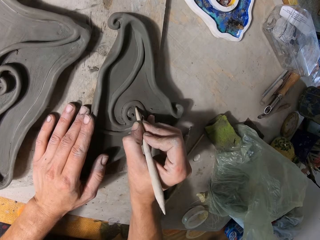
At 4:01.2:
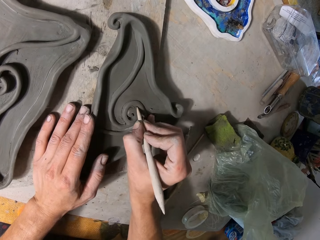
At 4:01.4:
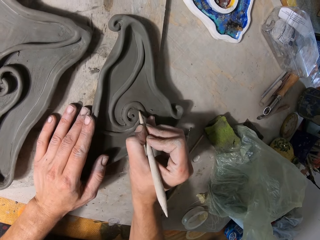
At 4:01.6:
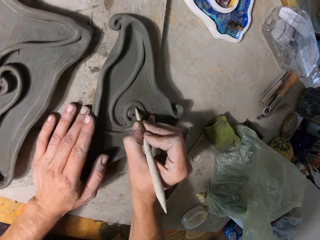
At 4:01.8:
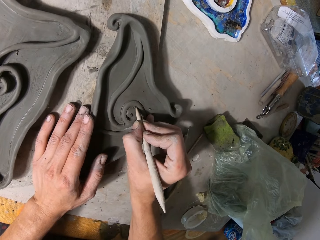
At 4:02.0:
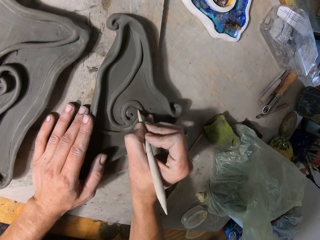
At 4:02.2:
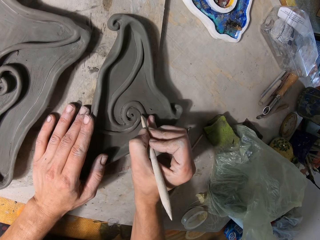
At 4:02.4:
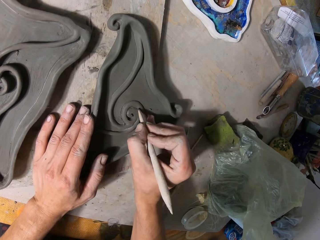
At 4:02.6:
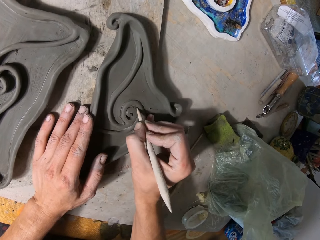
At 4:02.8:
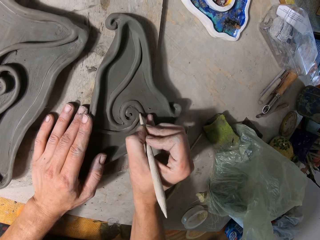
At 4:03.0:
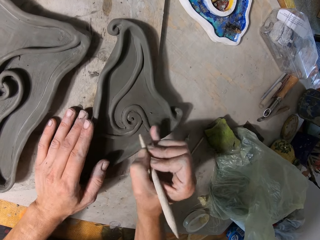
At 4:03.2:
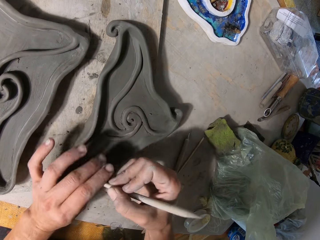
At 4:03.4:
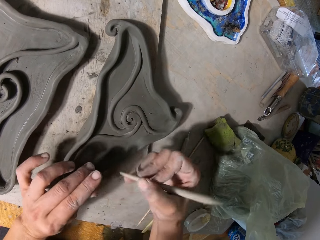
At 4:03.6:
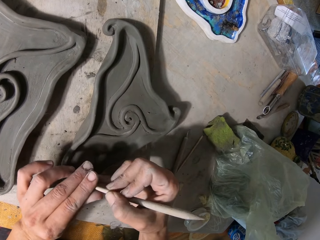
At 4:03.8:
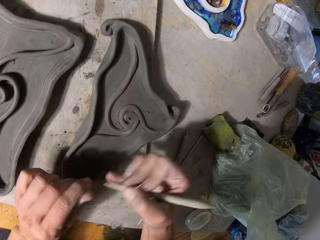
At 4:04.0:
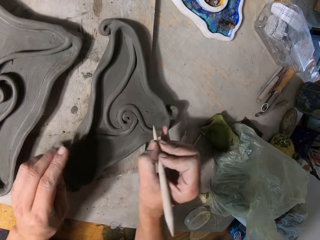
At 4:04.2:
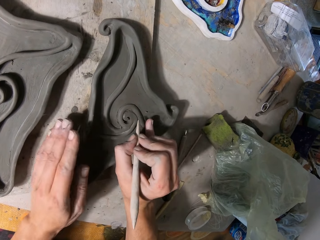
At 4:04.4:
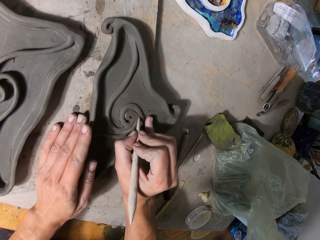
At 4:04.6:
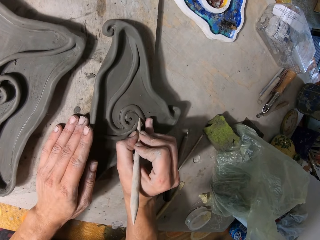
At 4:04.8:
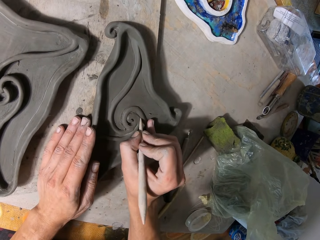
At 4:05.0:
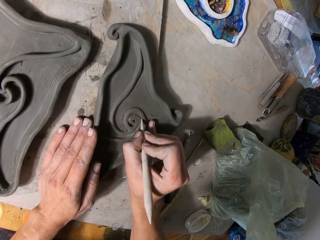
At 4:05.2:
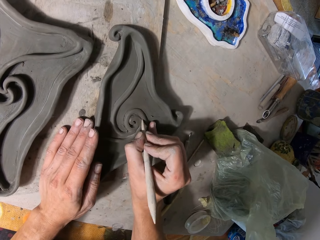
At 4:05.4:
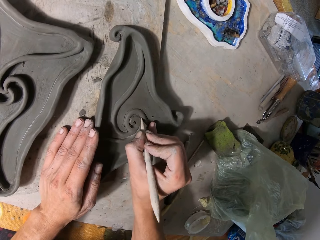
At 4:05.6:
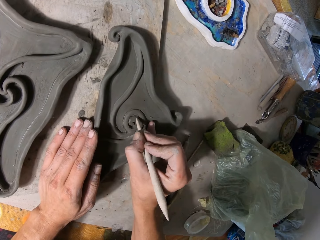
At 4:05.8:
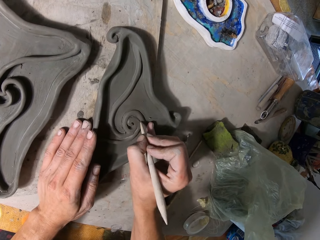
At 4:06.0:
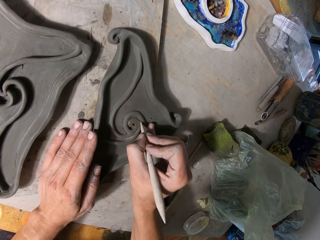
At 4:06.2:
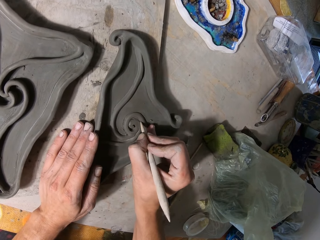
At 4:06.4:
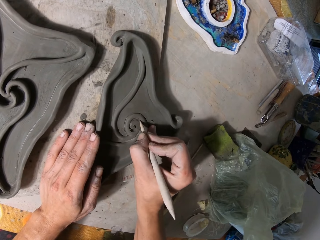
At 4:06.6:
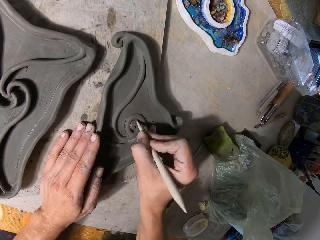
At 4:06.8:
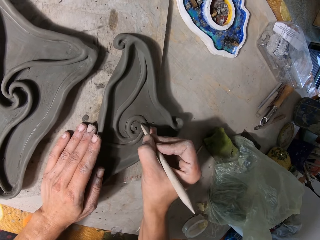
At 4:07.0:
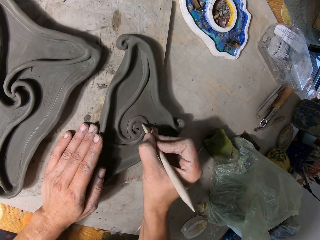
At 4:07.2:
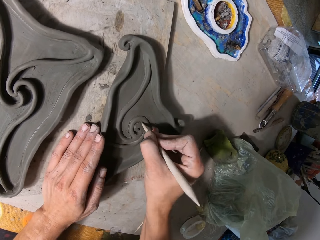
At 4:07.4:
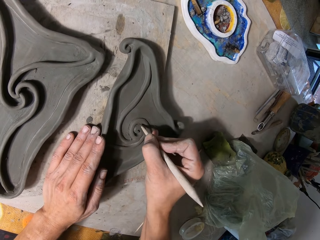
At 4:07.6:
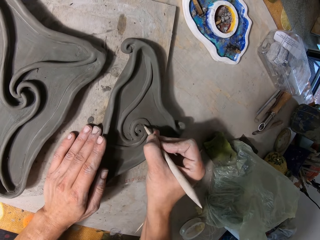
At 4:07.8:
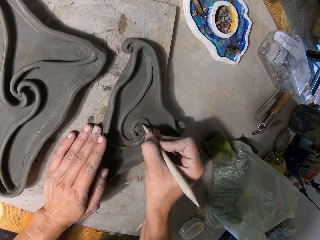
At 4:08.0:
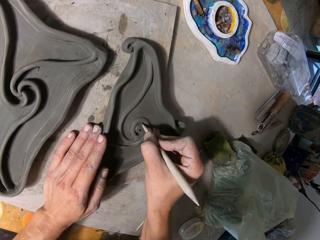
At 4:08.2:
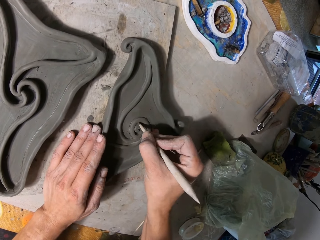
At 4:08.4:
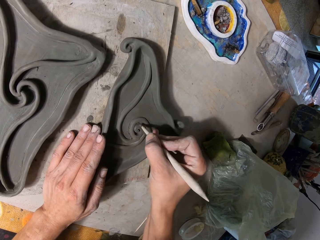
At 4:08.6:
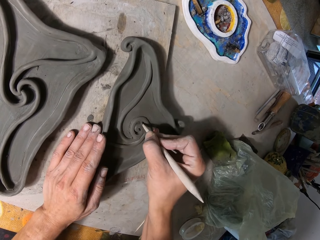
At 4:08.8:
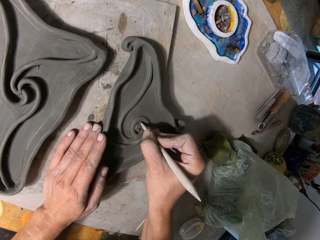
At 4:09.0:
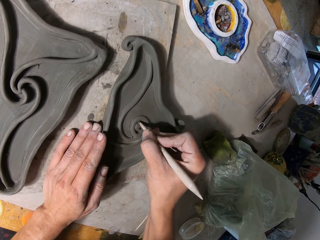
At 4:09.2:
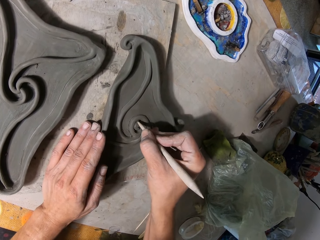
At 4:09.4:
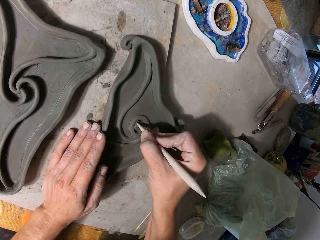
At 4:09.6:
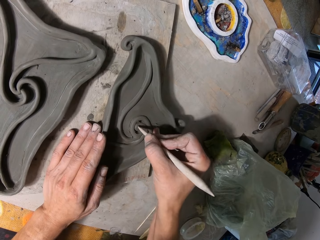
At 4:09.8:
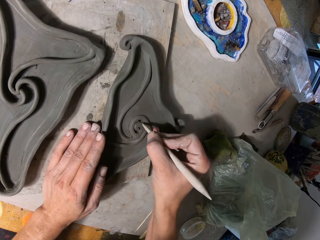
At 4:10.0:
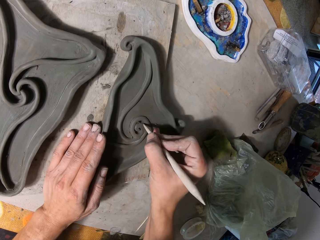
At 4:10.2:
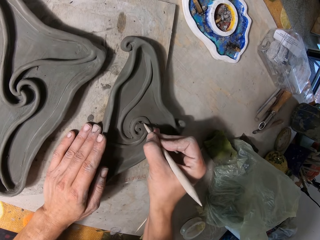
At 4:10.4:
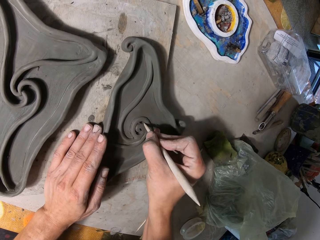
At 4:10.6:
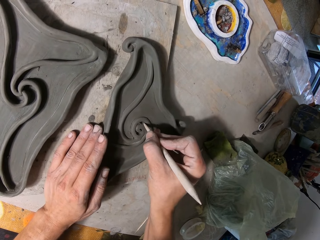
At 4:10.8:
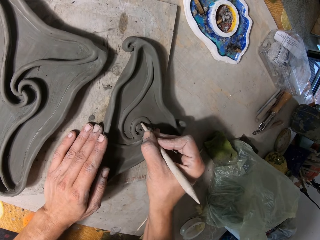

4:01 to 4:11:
The camera wearer cleans the wooden trimming tool with his left hand. He traces the ceramic ware with the wooden trimming tool in his right hand. He places his left hand on the sculpture. He decorates the sculpture.

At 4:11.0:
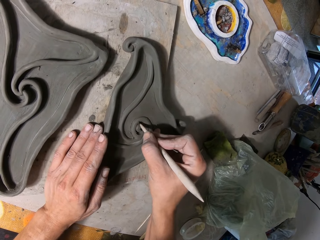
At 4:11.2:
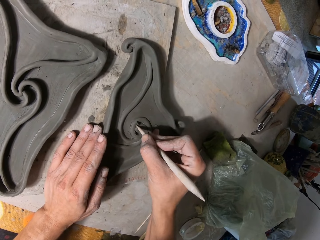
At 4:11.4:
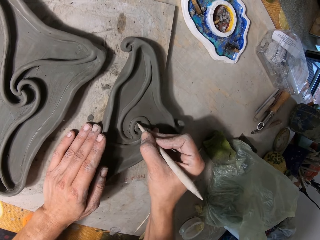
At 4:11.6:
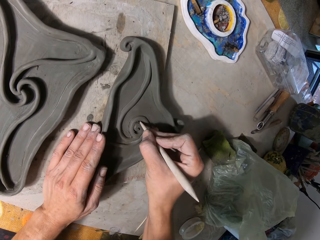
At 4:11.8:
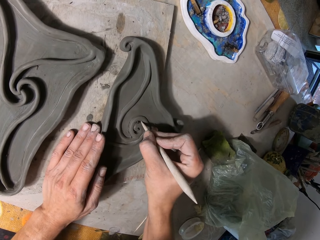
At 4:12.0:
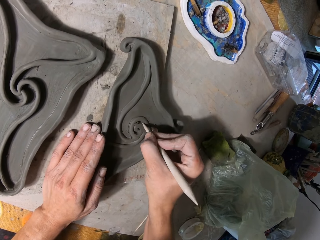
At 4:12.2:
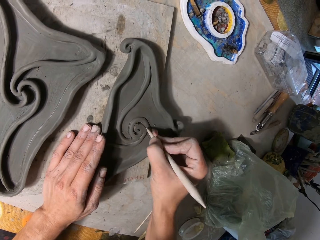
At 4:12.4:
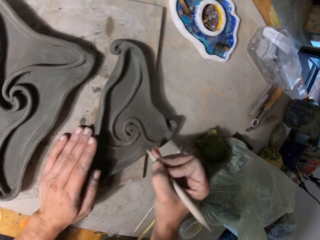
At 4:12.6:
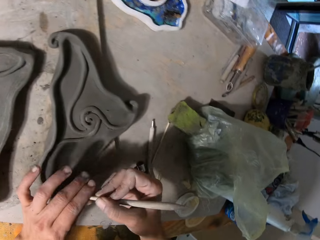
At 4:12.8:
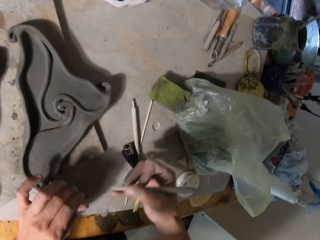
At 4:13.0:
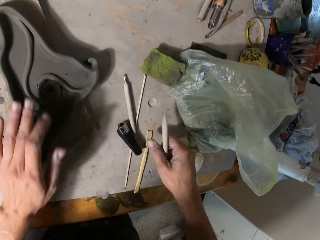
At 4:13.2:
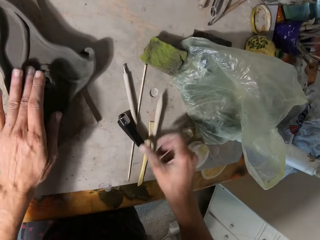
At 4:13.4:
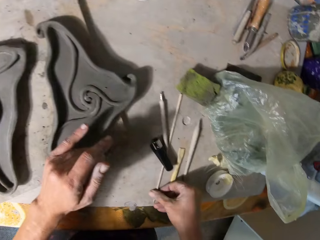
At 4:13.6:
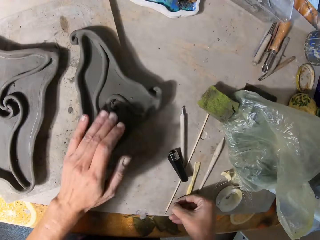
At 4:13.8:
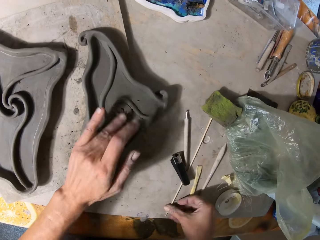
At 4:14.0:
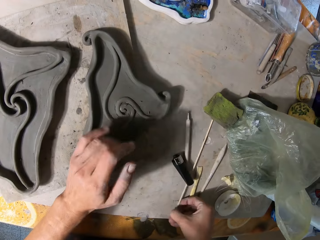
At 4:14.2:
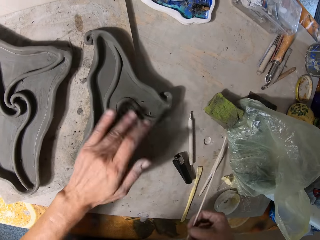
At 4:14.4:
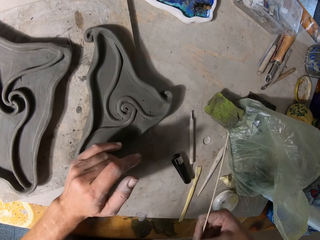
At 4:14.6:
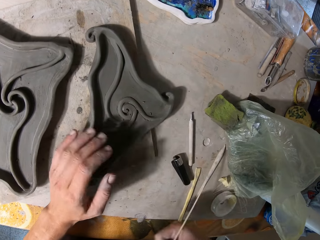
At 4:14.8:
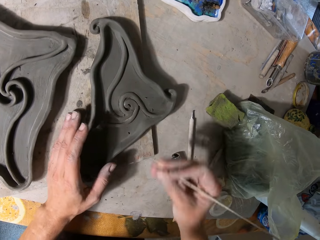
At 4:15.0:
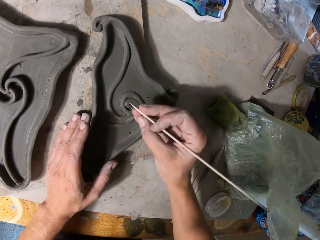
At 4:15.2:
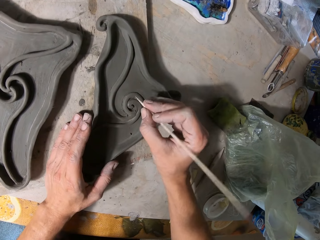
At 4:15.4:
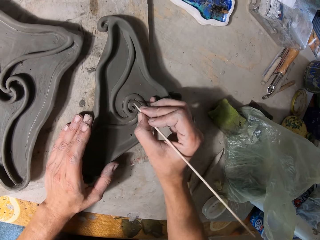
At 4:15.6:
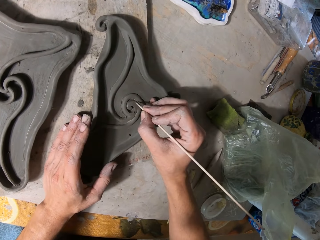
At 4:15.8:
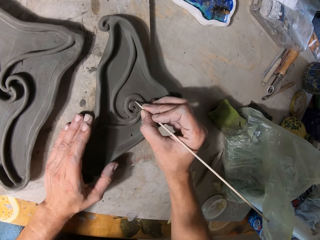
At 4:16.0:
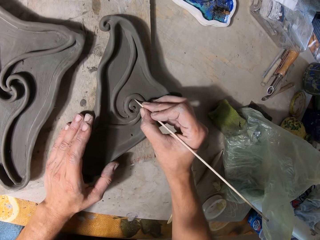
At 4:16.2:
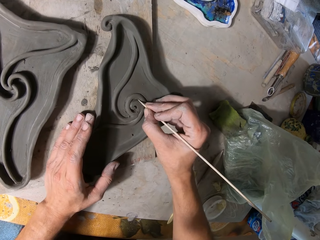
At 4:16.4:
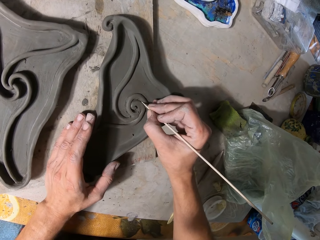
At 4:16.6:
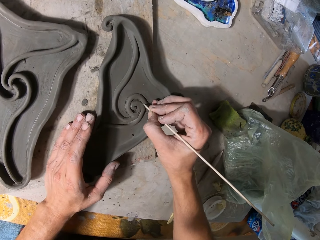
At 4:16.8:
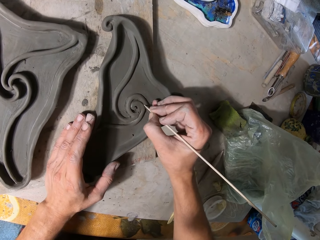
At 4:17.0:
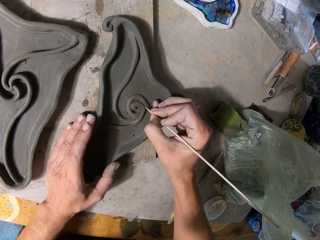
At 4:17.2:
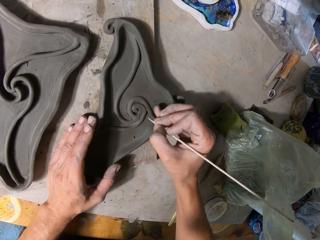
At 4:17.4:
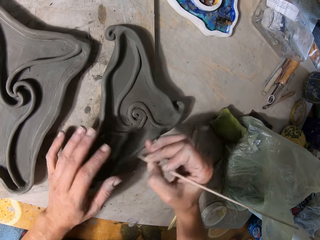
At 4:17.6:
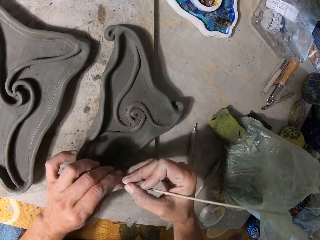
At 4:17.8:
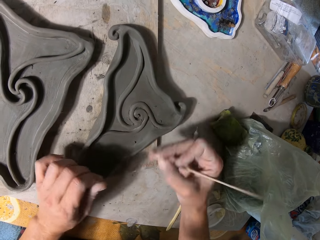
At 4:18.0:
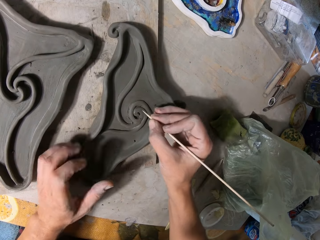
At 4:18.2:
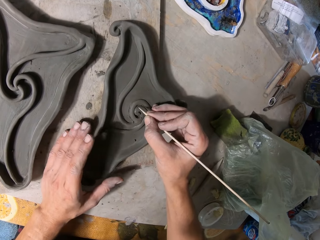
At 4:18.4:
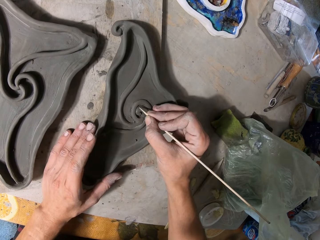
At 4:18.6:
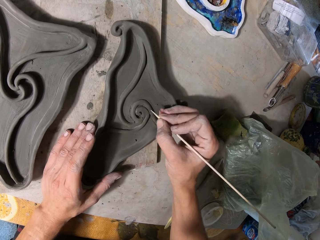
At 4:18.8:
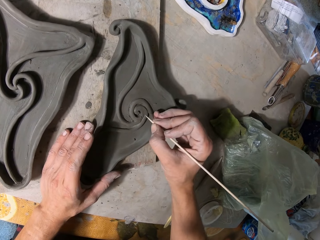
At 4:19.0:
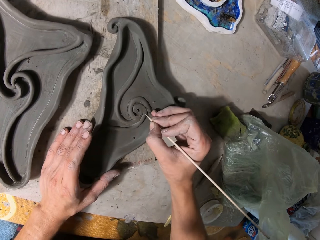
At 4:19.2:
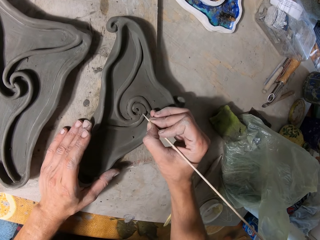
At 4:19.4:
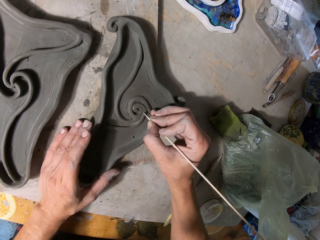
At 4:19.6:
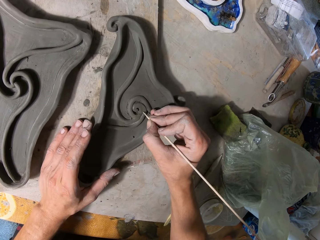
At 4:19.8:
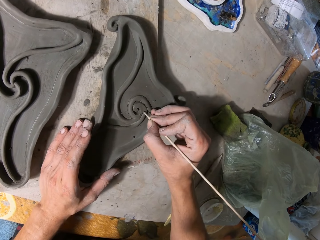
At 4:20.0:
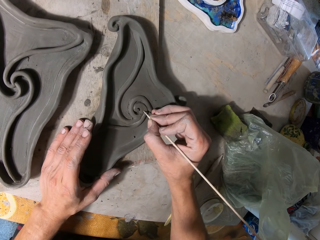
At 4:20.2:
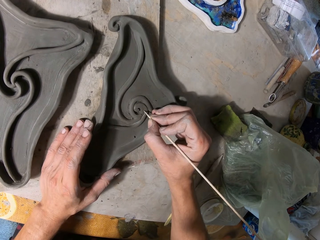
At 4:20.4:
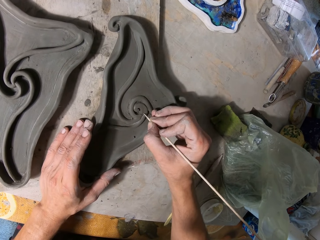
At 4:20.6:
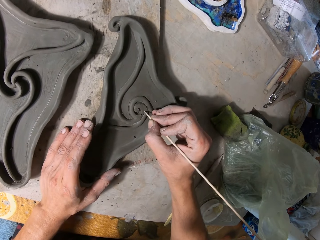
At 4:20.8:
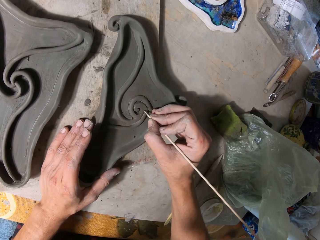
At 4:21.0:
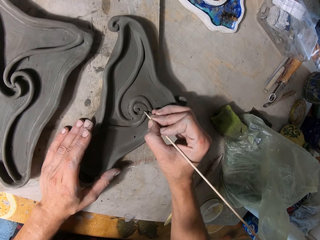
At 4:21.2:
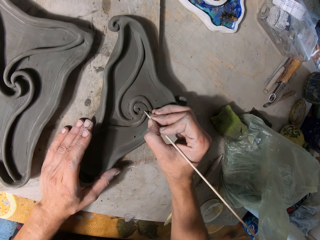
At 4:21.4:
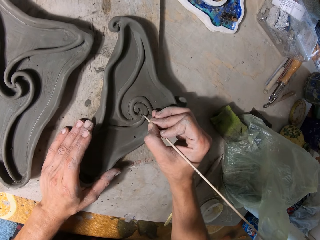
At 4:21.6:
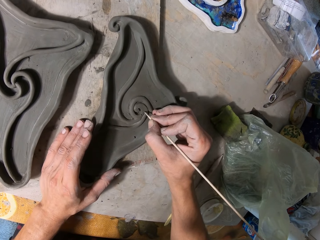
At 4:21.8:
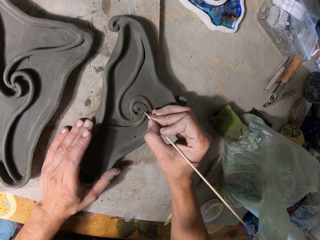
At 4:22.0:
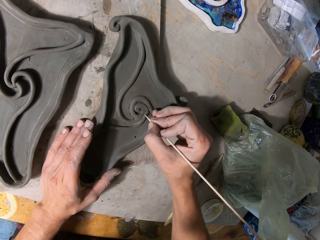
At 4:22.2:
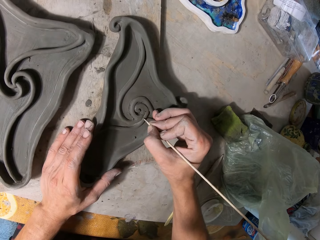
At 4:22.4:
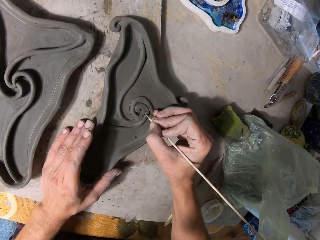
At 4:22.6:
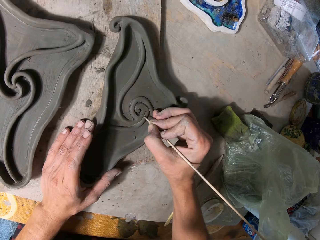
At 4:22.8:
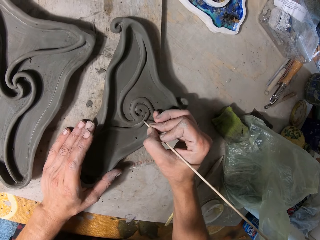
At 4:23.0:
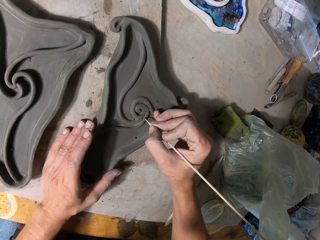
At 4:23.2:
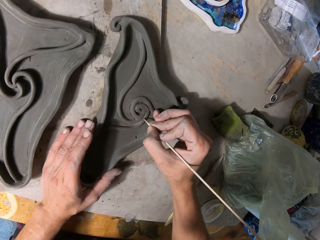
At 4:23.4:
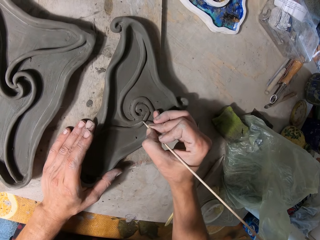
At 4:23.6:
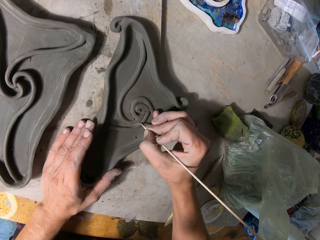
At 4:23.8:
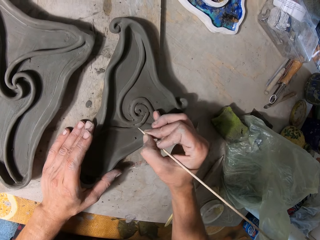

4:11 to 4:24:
The camera wearer cleans the wooden trimming tool with his left hand. He drops the wooden trimming tool on the table with his right hand. He touches the ceramic ware with his left hand. He picks a tiny wooden trimming tool from the table with his right hand. He cleans the ceramic ware with his right hand. He places his left hand on the sculpture. He traces the ceramic ware with the tiny wooden trimming tool in his right hand. He decorates the sculpture. He cleans the tiny wooden trimming tool with his left hand. He places his left hand on the sculpture. He traces the ceramic ware with the tiny wooden trimming tool in his right hand. He decorates the sculpture.
